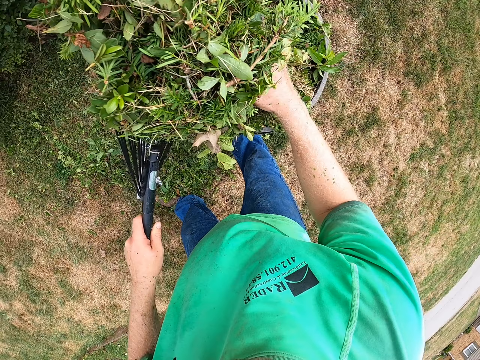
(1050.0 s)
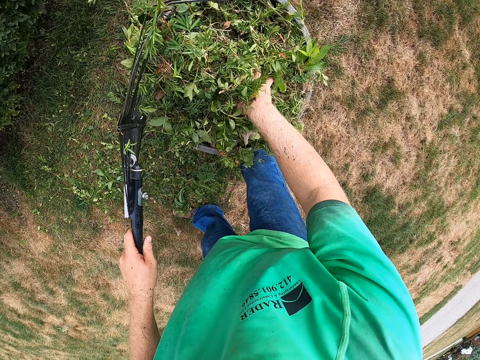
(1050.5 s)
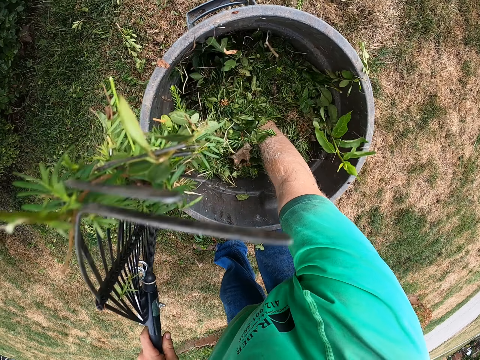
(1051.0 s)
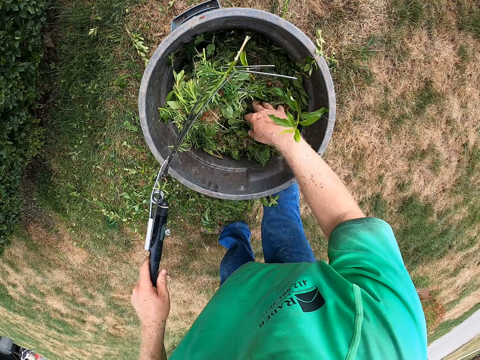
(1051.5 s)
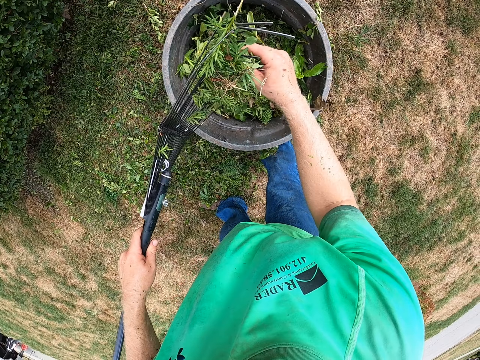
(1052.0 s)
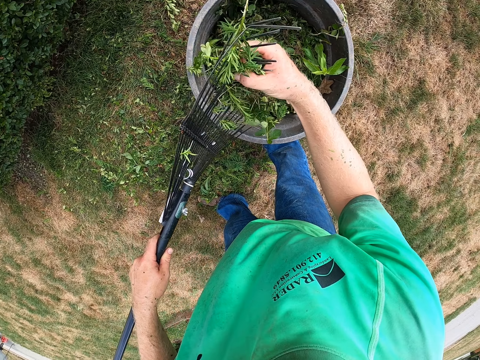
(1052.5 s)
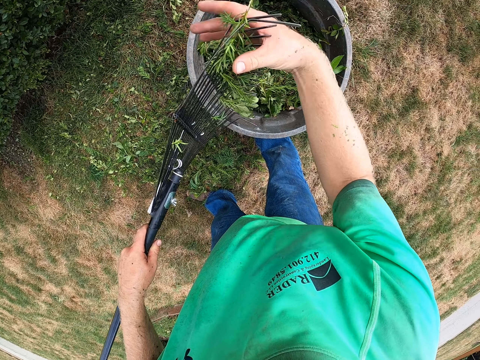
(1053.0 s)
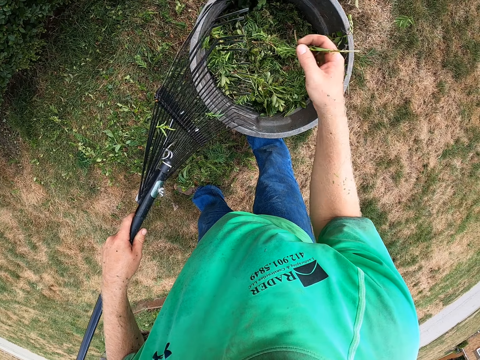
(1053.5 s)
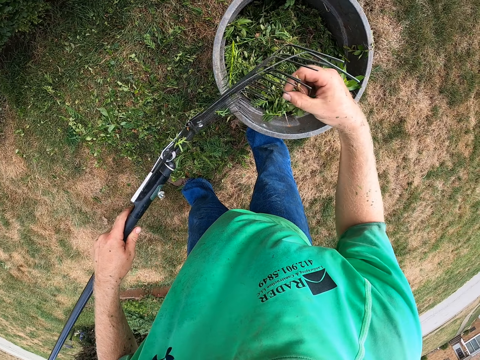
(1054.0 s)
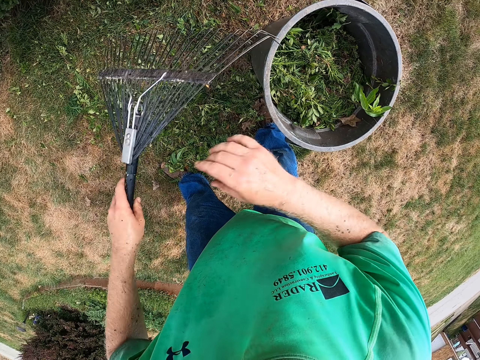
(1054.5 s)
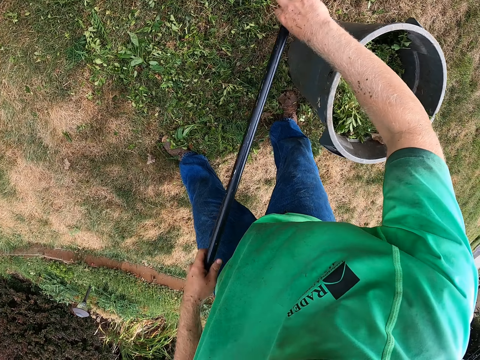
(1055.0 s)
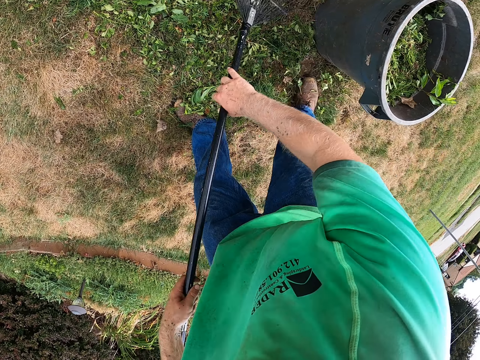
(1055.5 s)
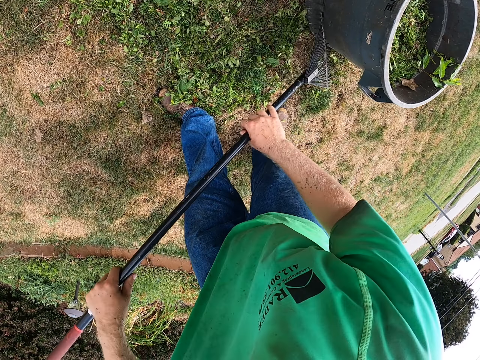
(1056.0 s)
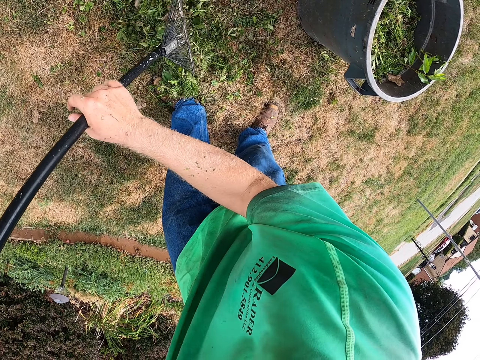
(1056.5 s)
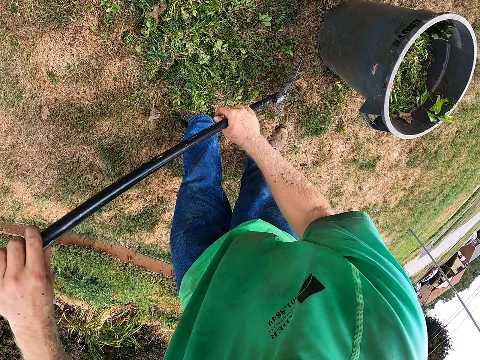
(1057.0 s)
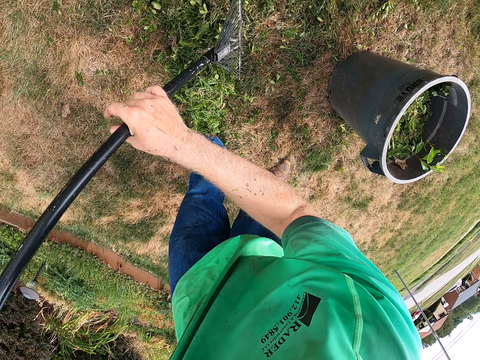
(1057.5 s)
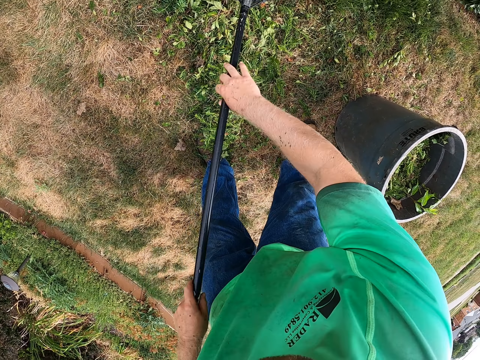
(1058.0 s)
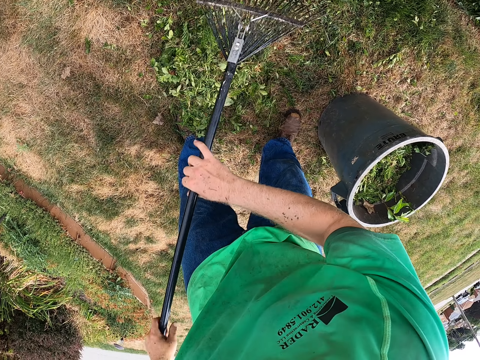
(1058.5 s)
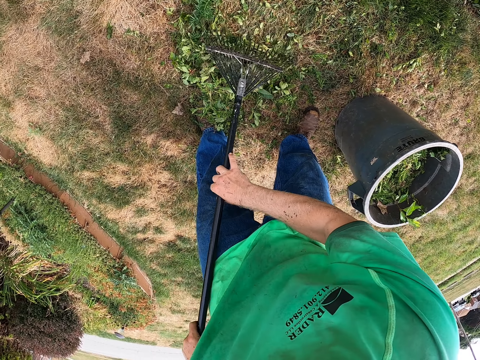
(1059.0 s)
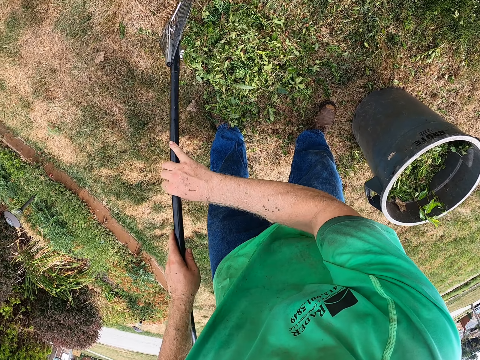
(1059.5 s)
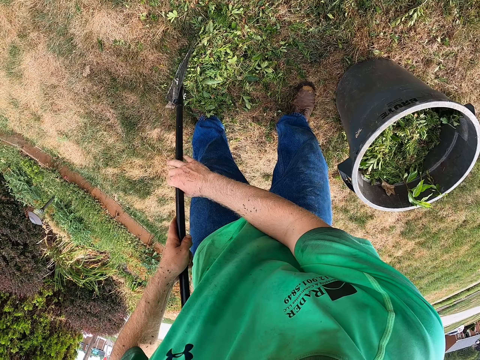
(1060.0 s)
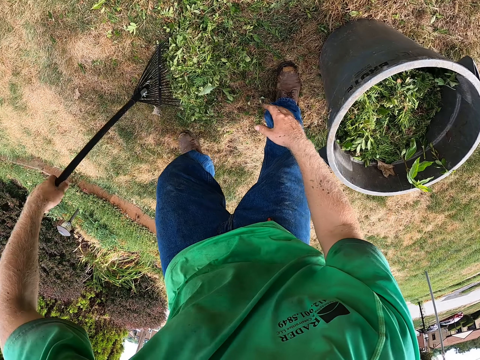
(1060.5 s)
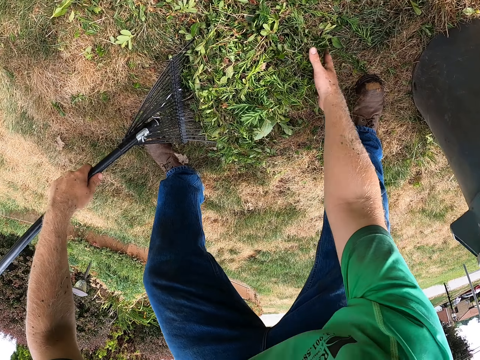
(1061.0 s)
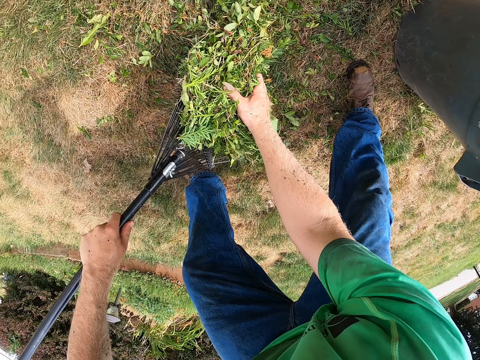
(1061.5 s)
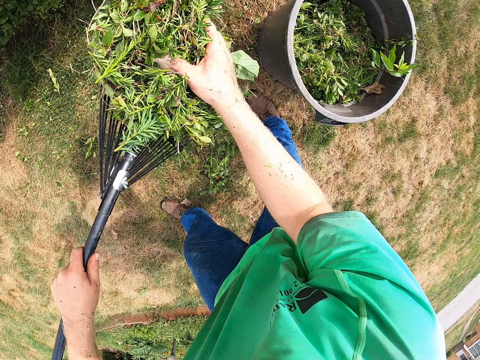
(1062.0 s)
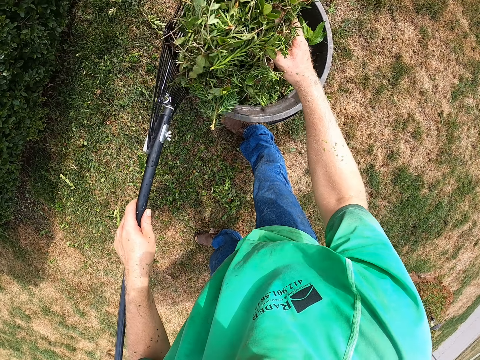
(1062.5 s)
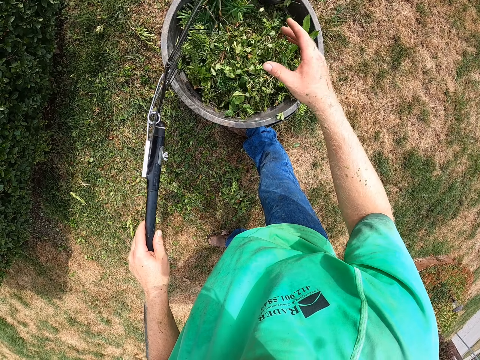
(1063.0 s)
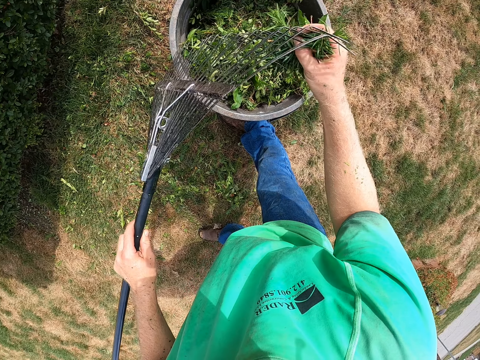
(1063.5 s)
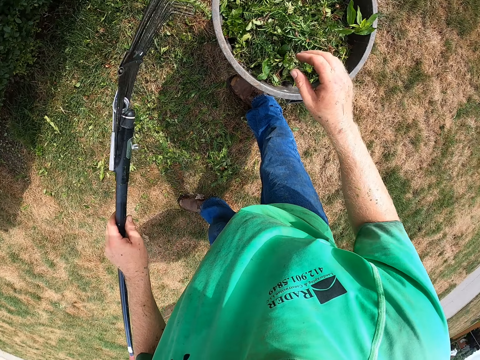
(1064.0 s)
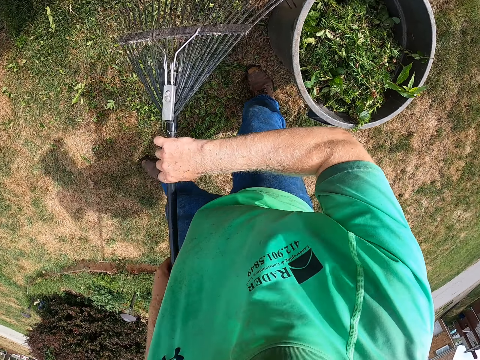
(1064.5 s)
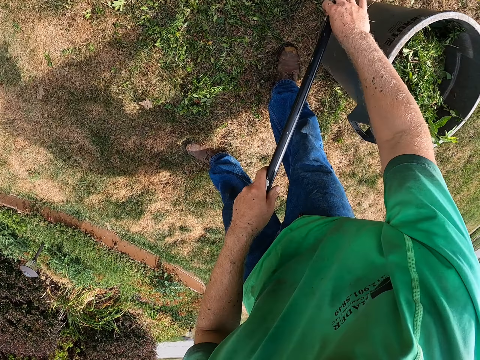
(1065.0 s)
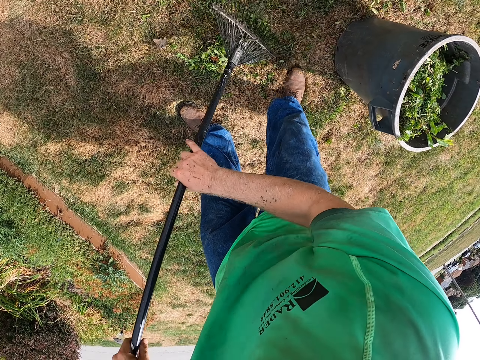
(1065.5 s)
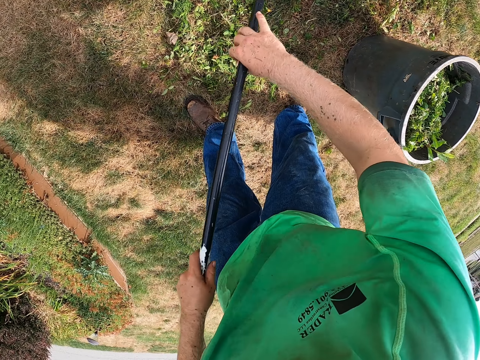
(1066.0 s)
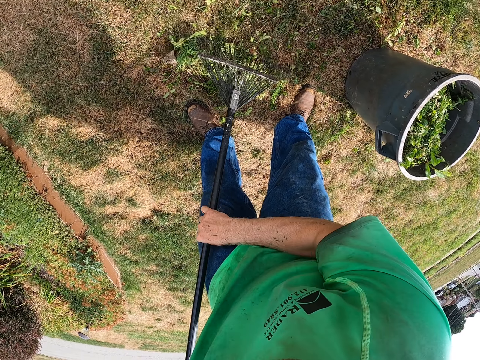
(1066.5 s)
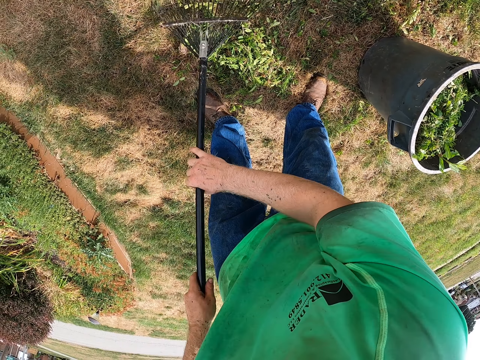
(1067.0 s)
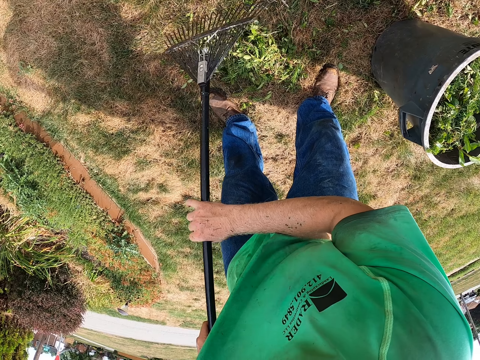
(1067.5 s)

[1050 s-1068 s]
The camera wearer drops the flowers on the leaf rake into the trash bin on the ground with both hands. He presses the flowers into the trash bin with his right hand. He removes some flowers on the leaf rake with his right hand. He gathers some flowers on the ground with the leaf rake in his hands. He packs the flowers from the ground into the leaf rake in his left hand with his right hand. He drops the flowers on the leaf rake into the trash bin on the ground with both hands. He removes some flowers on the leaf rake with his right hand. He drops the flowers in his right hand into the trash bin on the ground. He gathers some flowers on the ground with the leaf rake in his hands.

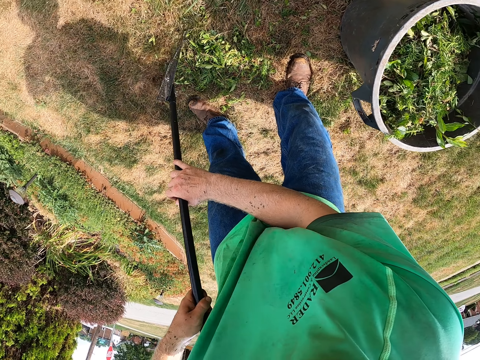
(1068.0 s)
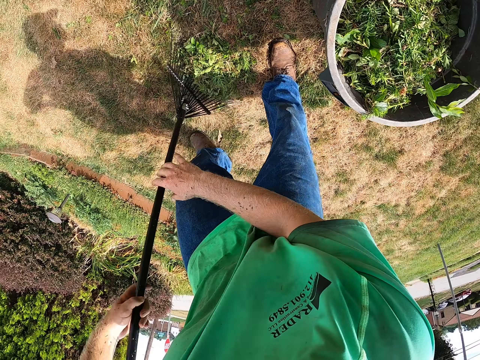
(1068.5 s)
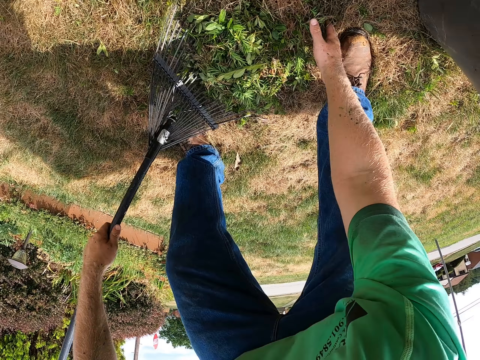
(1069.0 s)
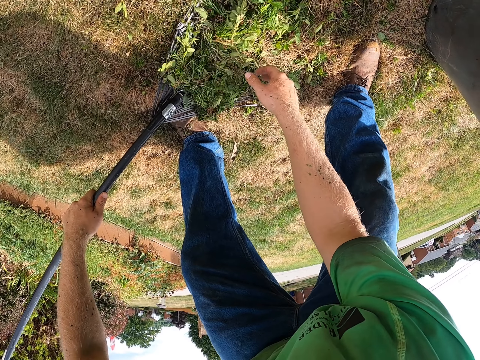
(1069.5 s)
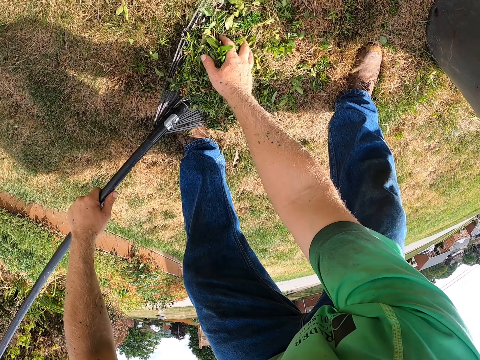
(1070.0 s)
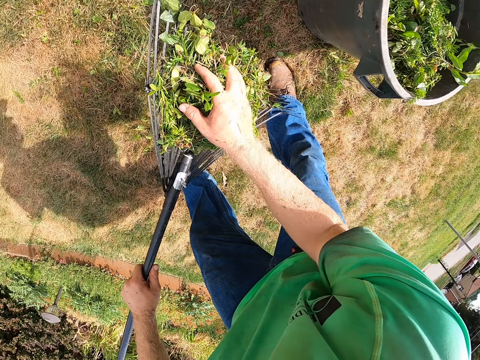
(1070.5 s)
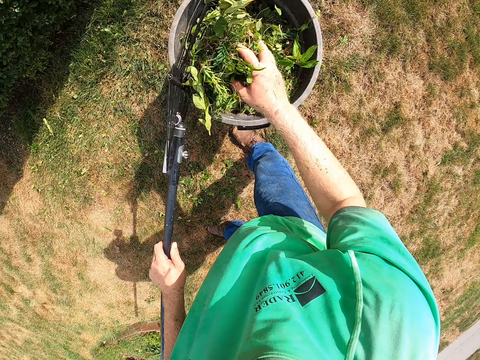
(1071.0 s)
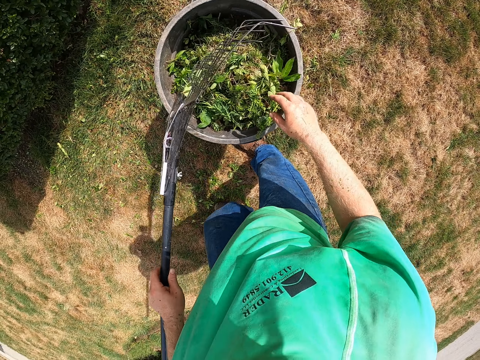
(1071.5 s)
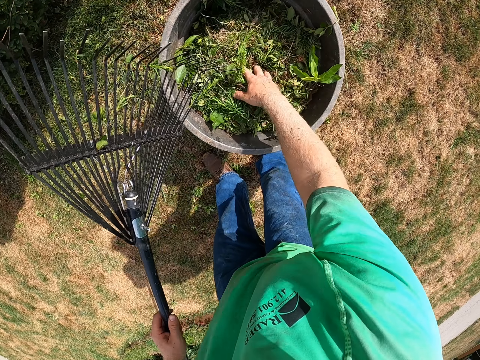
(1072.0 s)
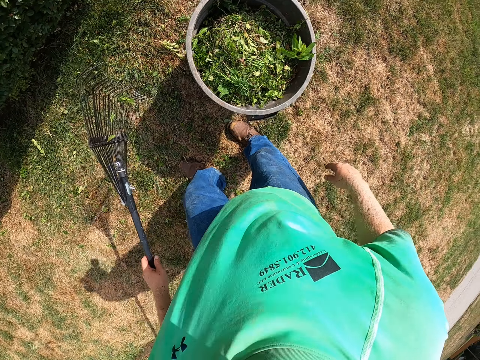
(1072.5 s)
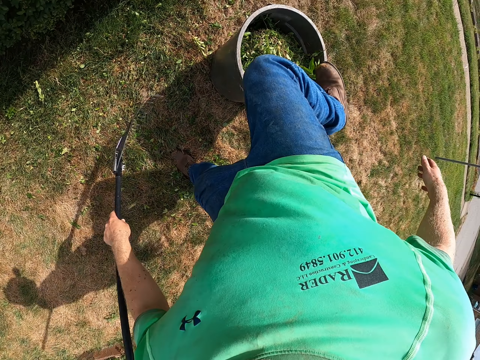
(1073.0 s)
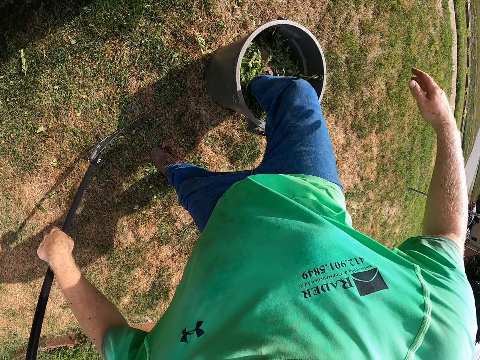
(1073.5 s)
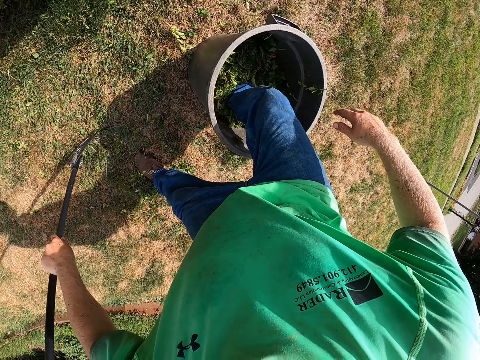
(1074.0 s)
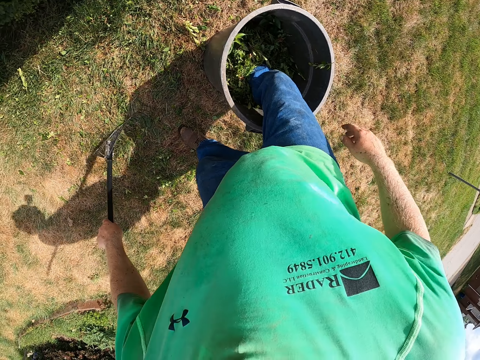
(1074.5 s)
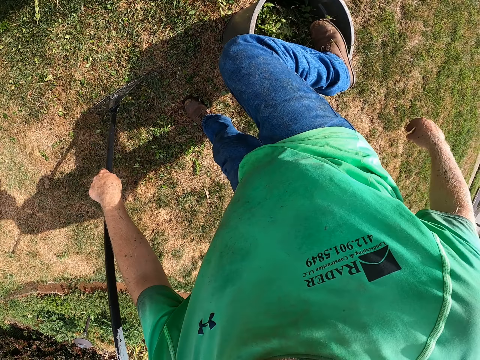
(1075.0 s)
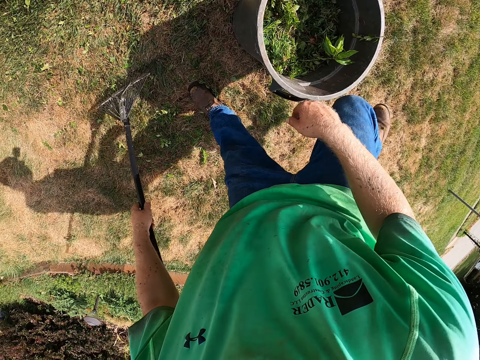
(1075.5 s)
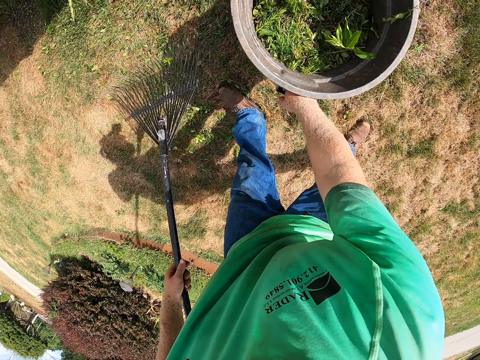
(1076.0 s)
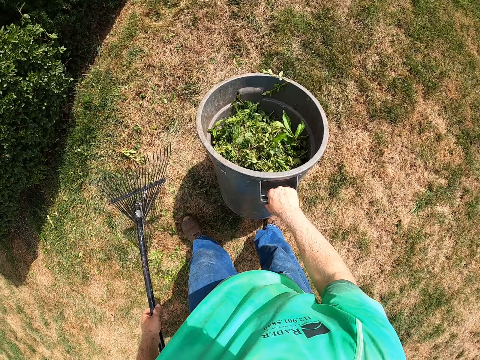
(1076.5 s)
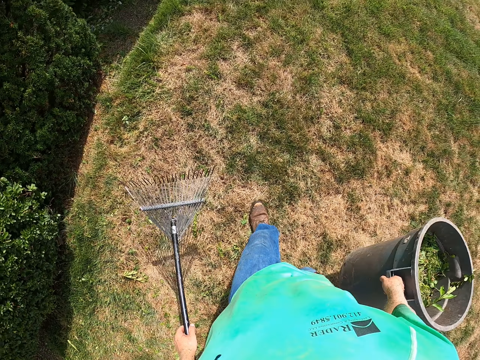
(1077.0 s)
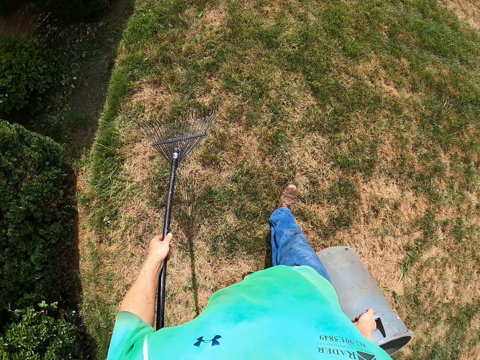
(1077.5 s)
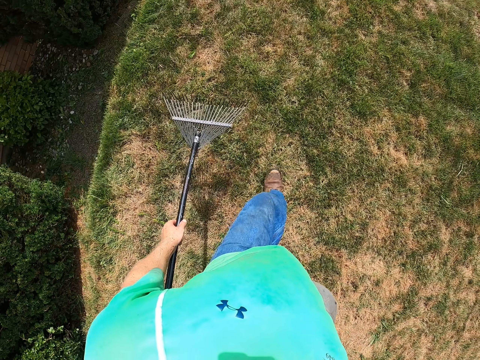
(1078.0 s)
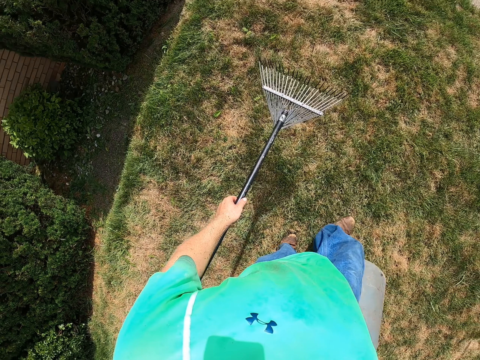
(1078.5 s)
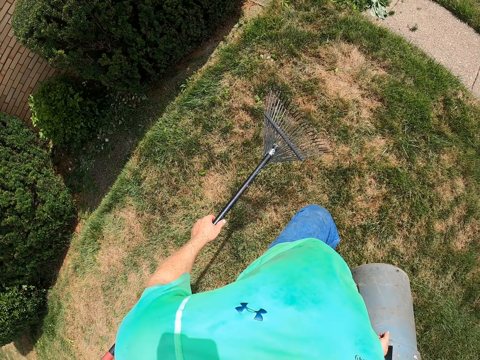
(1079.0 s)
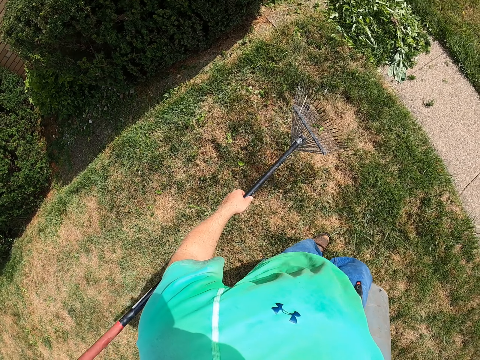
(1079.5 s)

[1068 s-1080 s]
The camera wearer packs the flowers from the ground into the leaf rake in his left hand with his right hand. He drops the flowers on the leaf rake into the trash bin or bucket on the ground with both hands. He presses the flowers into the trash bin with his right hand. He presses the flowers into the trash bin with his right leg. He removes his leg in the bucket. He picks up the trash bin from the ground with his right hand. He walks.
